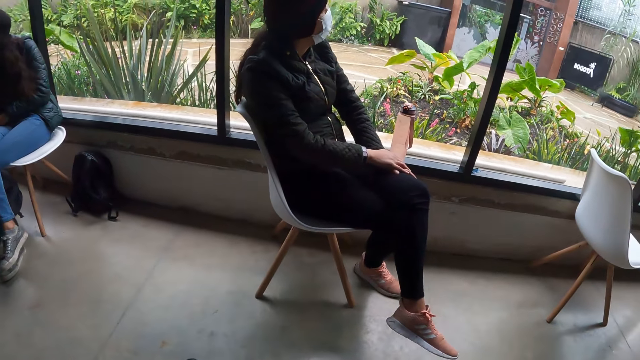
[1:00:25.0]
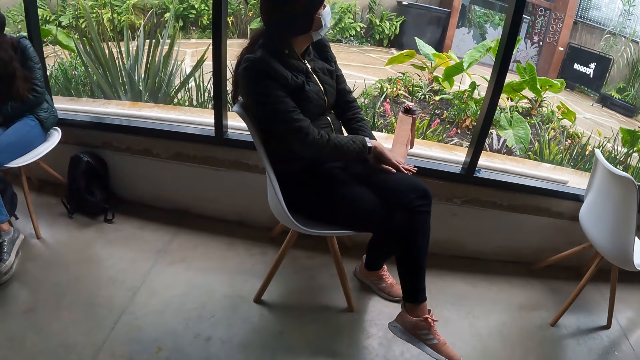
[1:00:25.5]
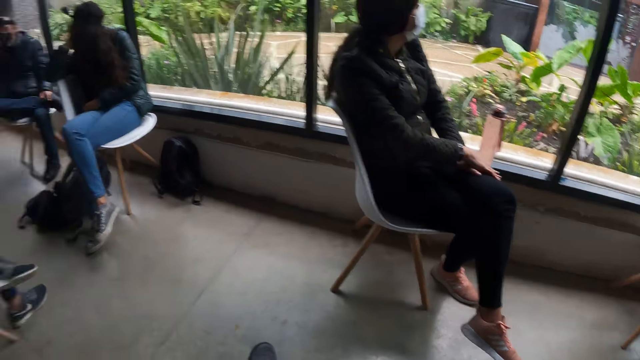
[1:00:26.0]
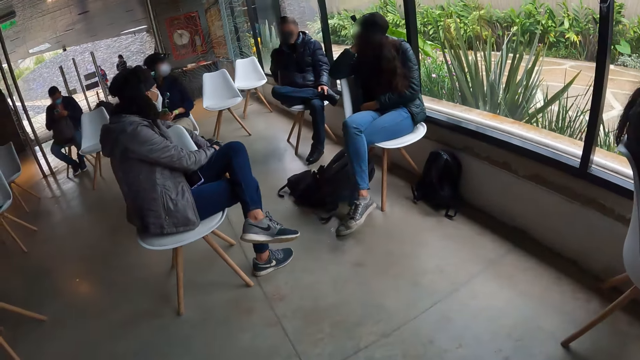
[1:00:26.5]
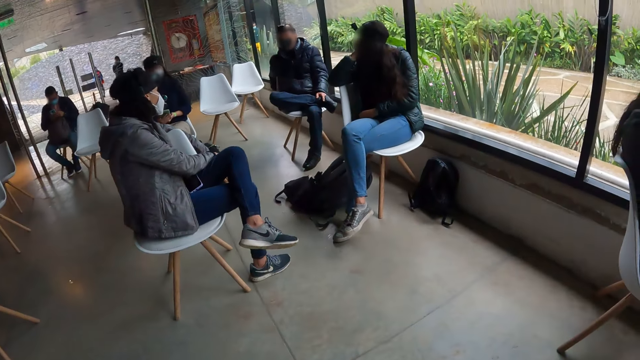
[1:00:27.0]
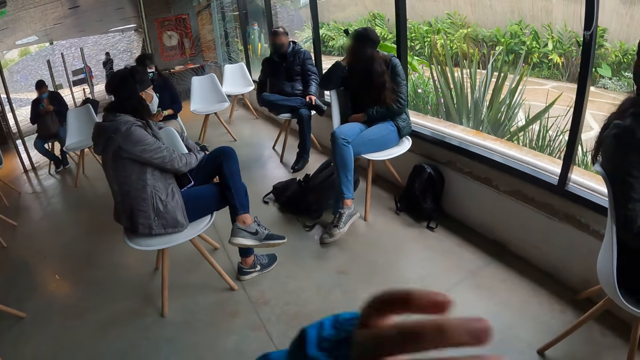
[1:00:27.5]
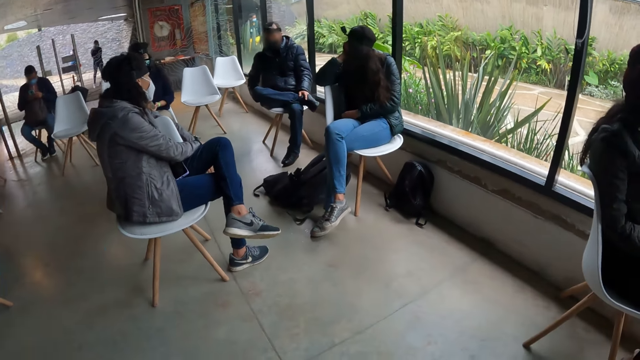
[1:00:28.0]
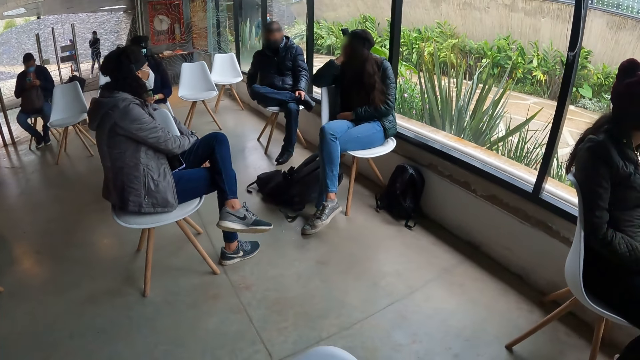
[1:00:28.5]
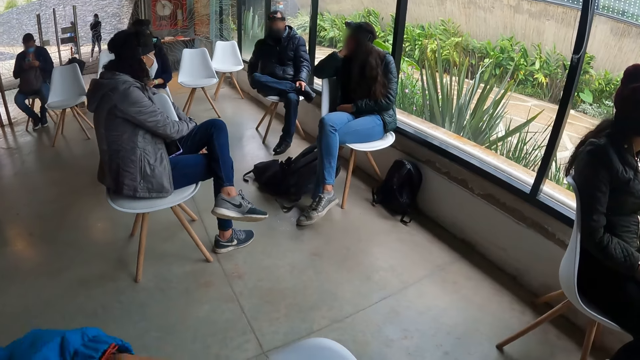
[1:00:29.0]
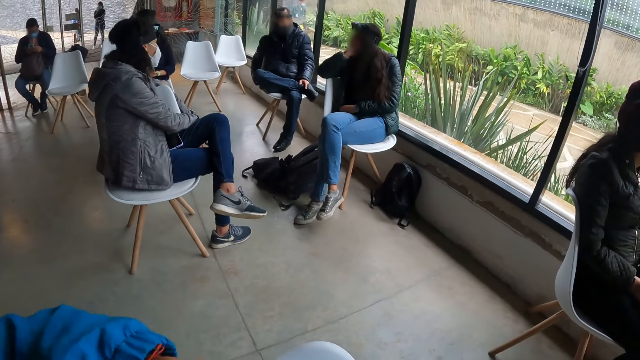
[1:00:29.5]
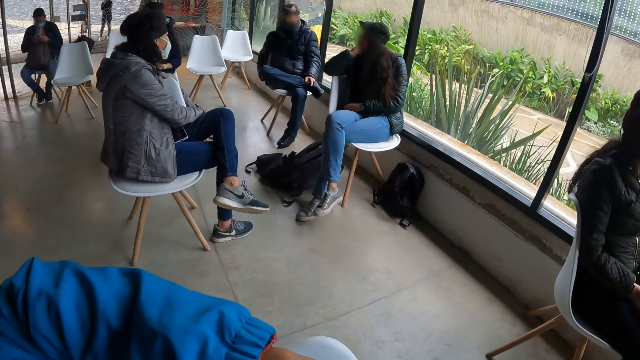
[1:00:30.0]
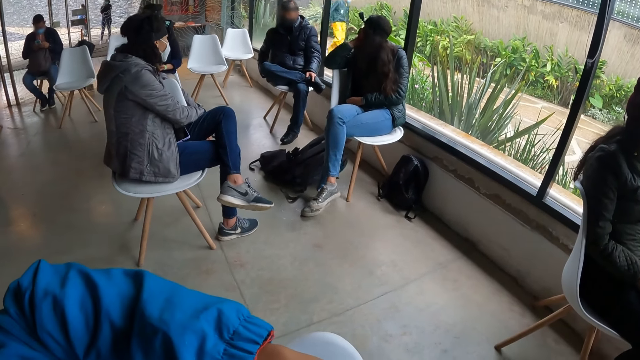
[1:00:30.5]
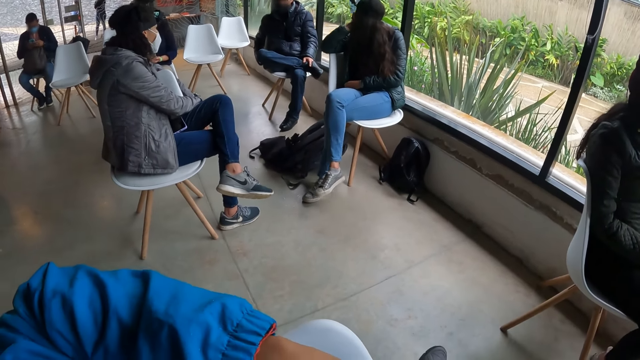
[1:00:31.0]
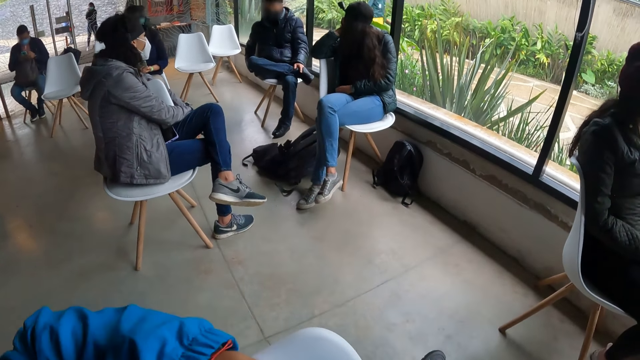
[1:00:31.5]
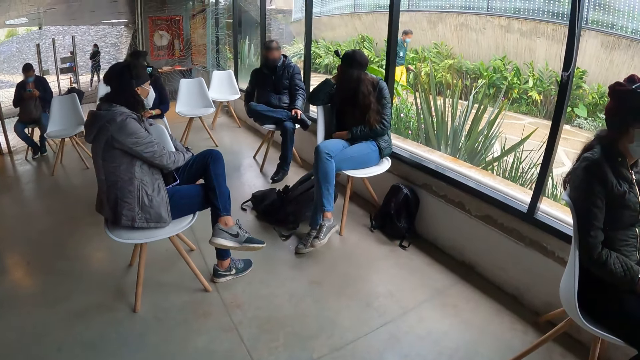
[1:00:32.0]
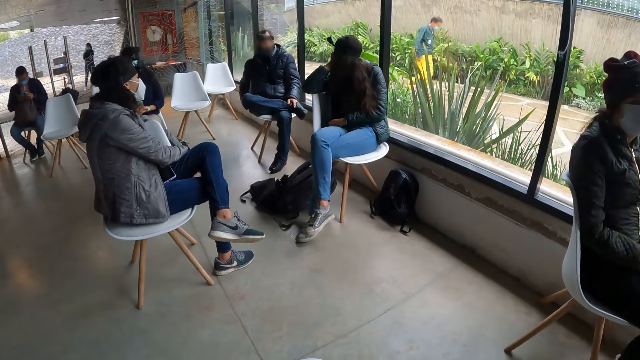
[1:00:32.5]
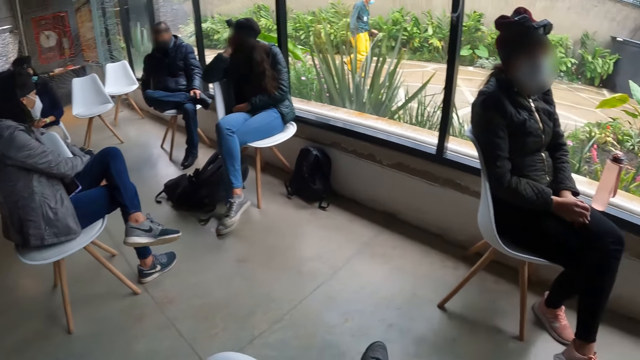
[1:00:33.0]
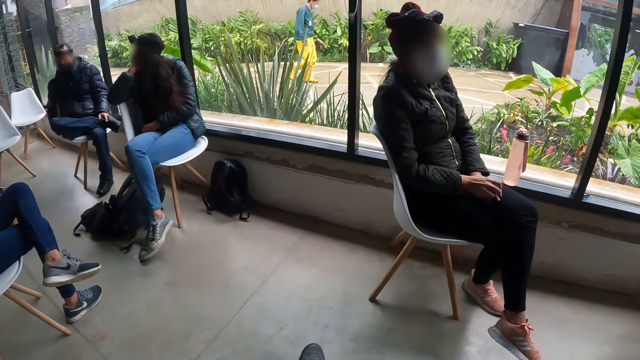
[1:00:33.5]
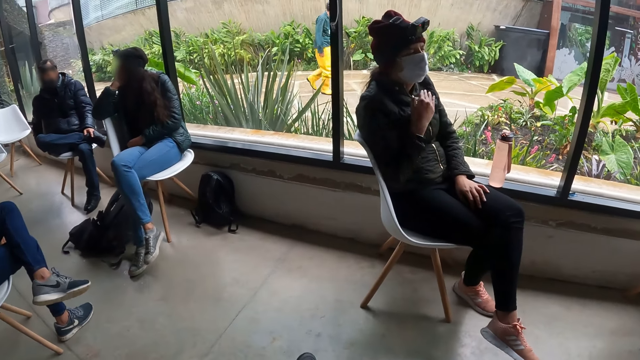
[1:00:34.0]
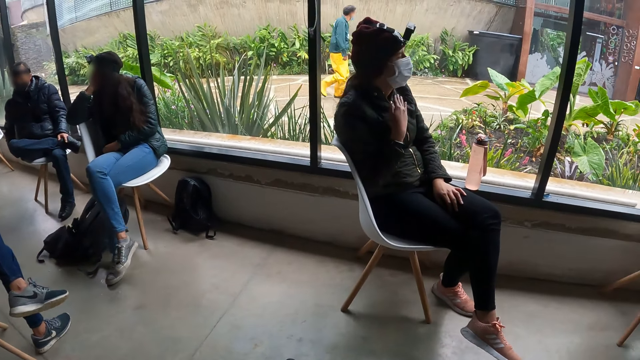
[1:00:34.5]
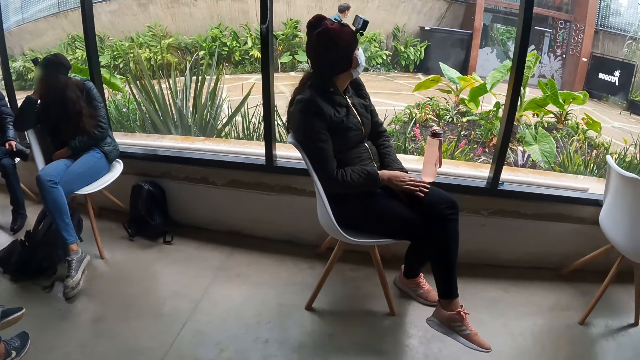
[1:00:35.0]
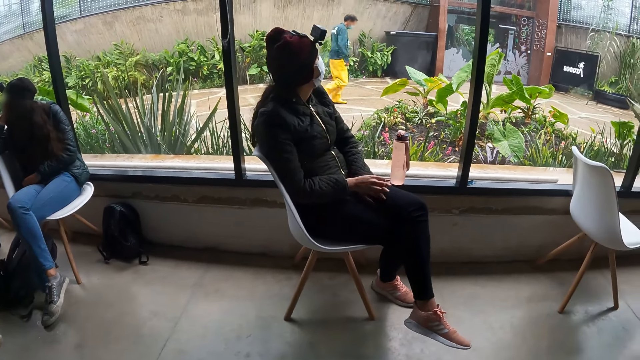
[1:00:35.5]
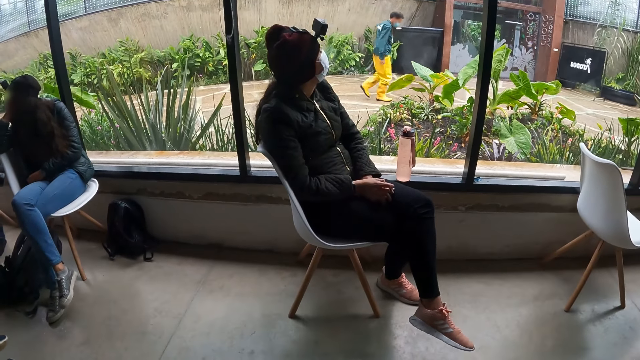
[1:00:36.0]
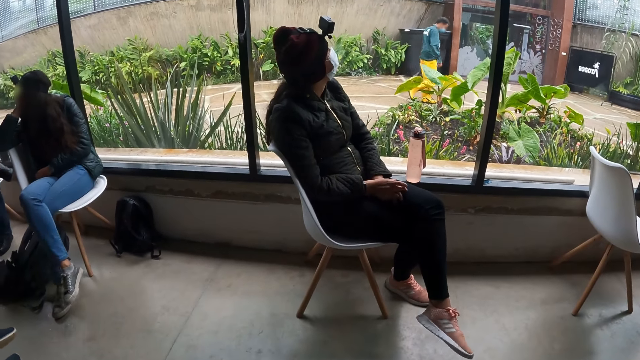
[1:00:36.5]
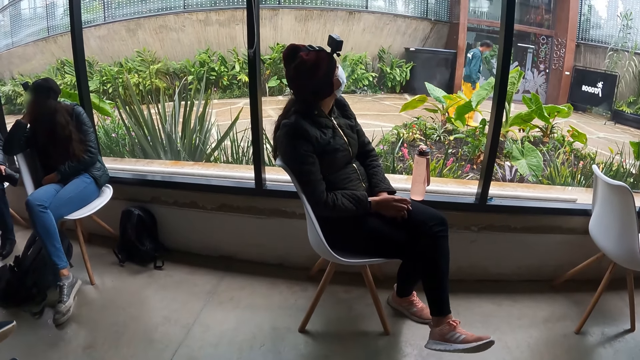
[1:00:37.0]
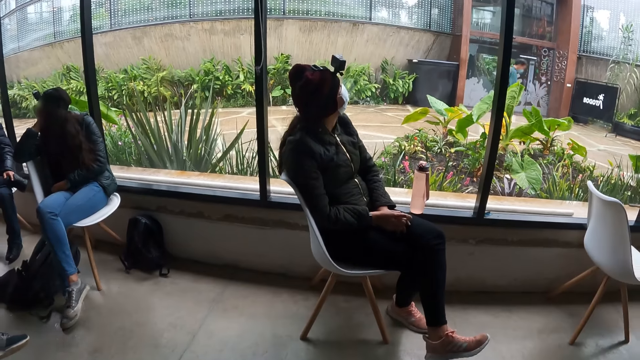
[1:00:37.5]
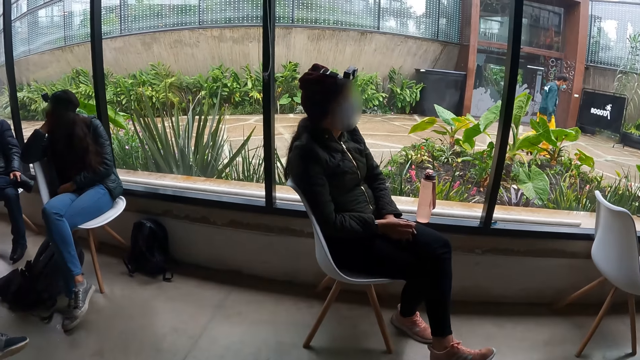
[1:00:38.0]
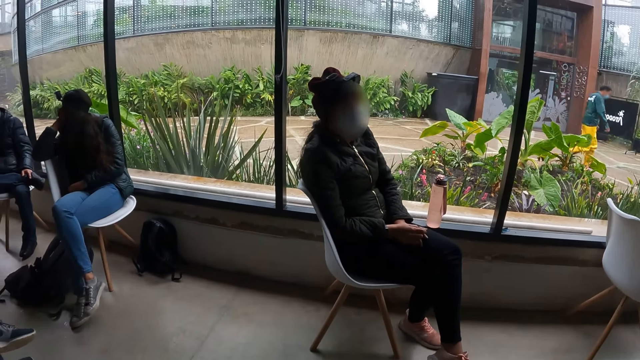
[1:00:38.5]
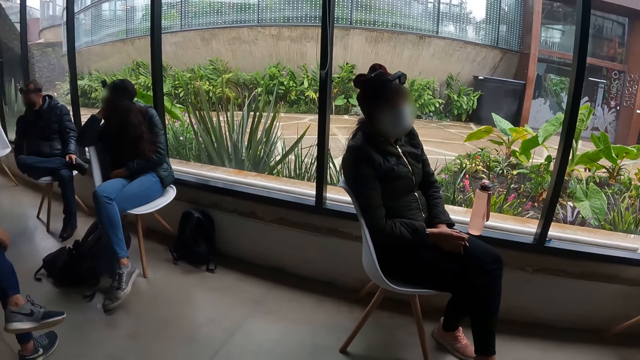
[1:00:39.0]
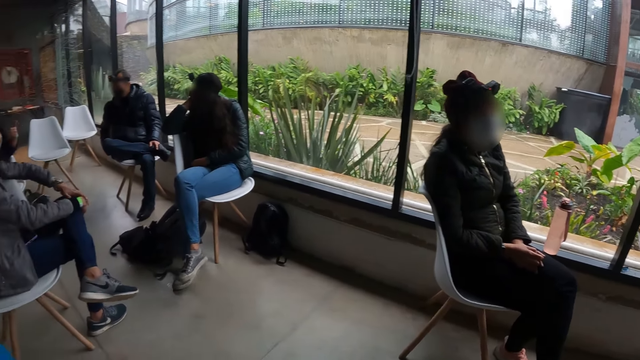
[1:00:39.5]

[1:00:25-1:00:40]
The camera wearer lifts the left hand. They adjust the camera. They look around. They interact with a woman. The woman gesticulates with her right hand.

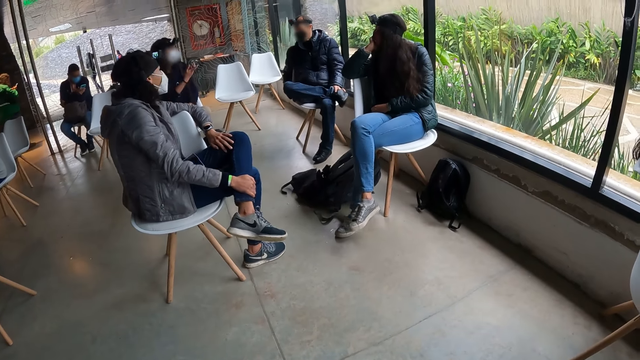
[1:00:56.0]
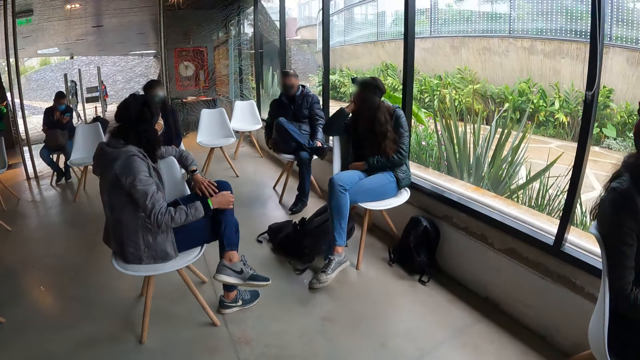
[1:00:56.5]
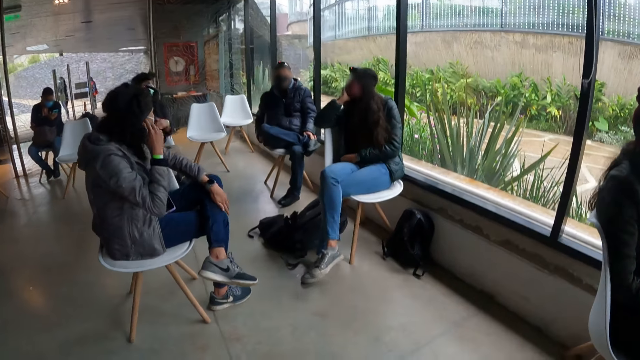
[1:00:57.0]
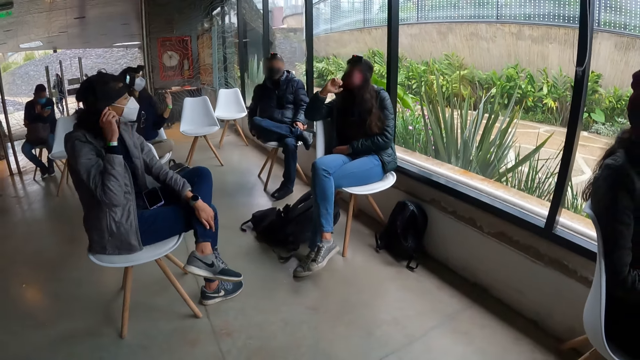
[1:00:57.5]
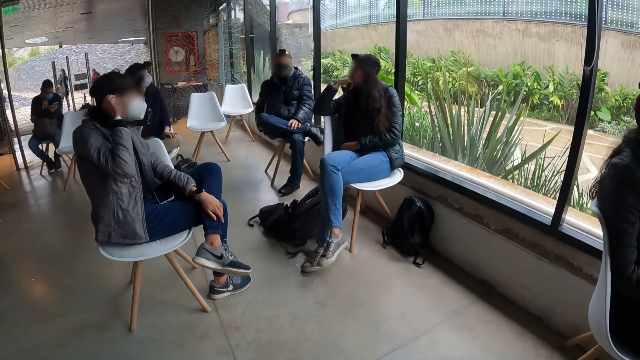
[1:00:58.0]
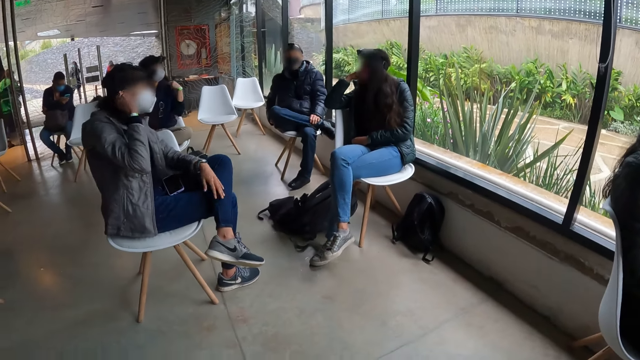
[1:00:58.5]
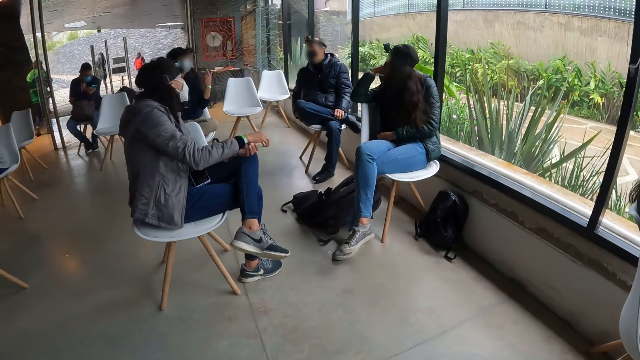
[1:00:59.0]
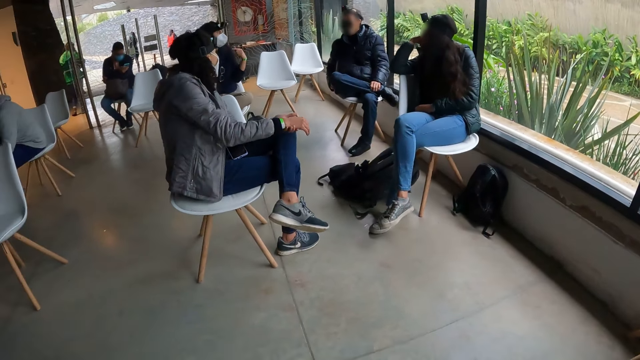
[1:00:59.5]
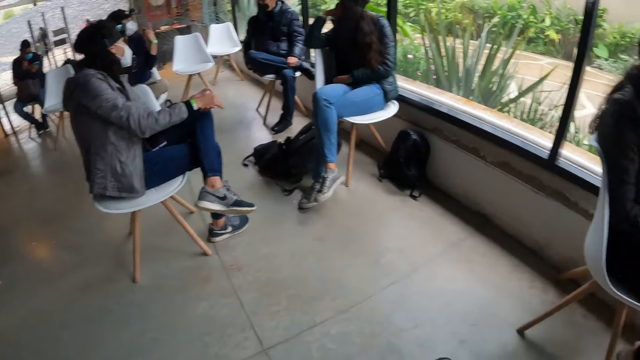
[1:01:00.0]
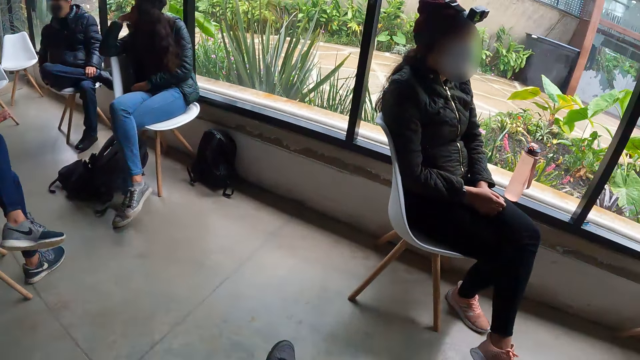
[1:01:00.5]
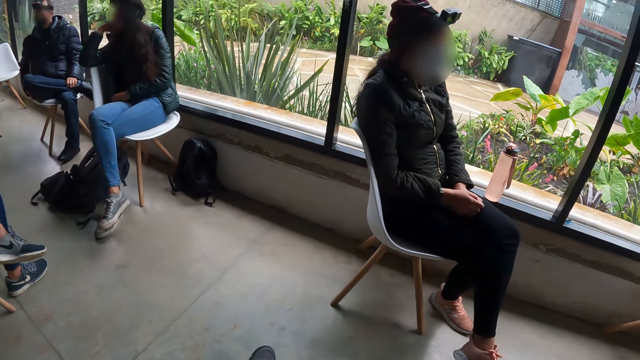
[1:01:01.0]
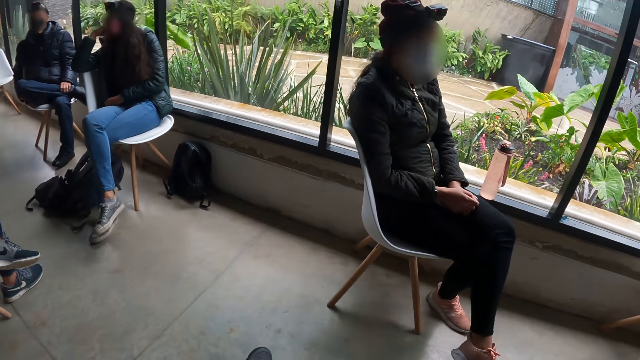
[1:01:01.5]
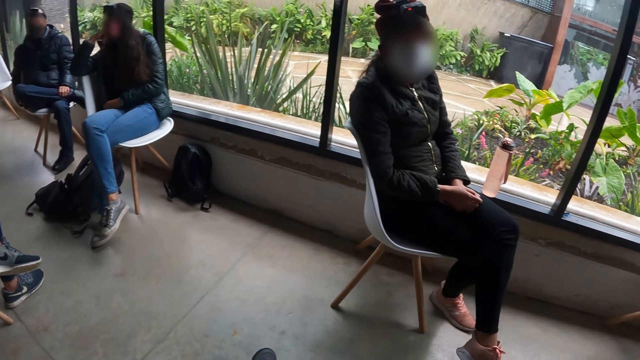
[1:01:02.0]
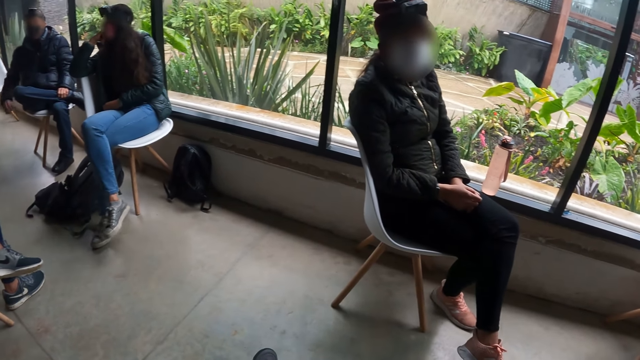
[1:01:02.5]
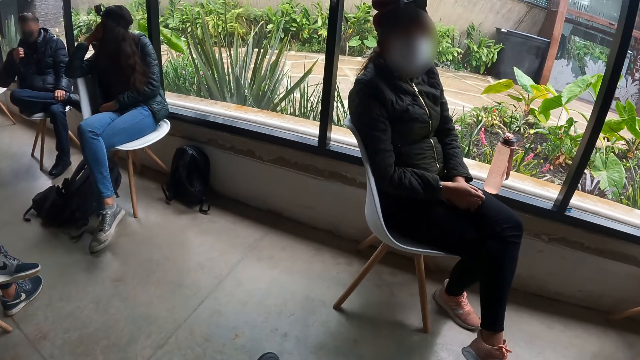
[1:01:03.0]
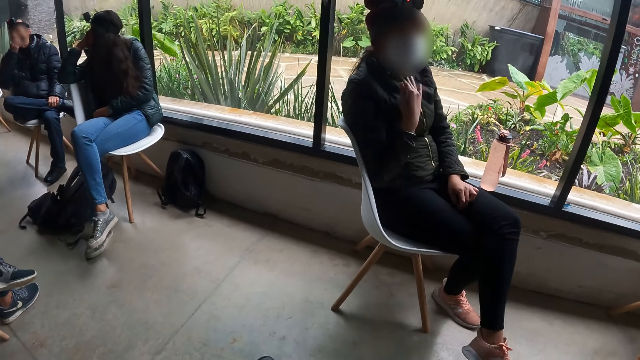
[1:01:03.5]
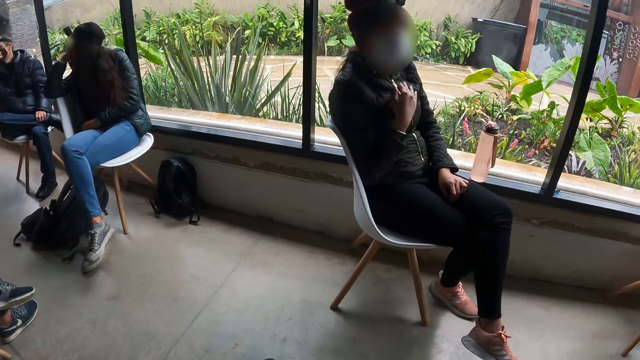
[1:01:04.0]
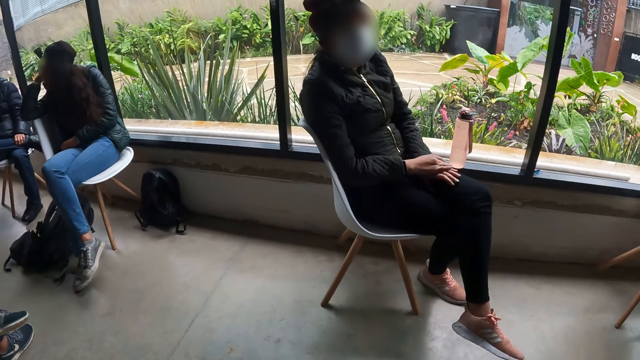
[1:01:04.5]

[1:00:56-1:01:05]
The woman adjusts her nose mask with her right hand. The camera wearer converses with another woman. The man touches his face with his right hand.
